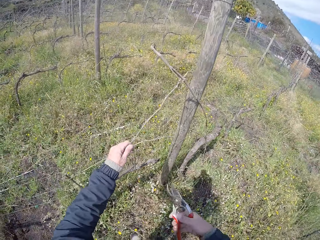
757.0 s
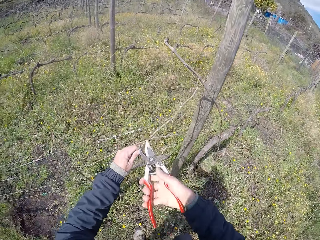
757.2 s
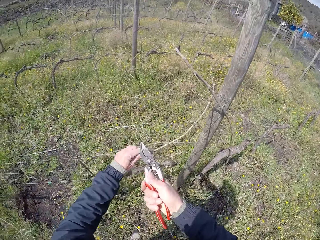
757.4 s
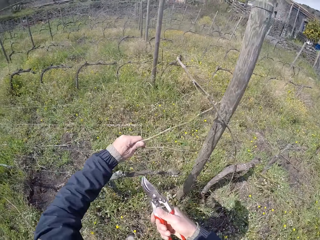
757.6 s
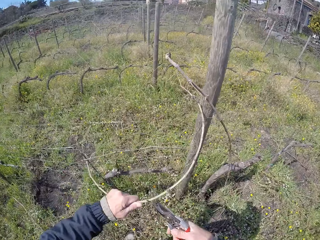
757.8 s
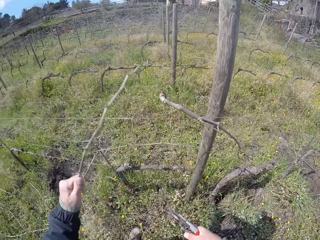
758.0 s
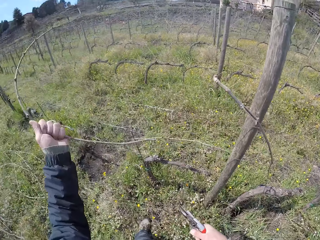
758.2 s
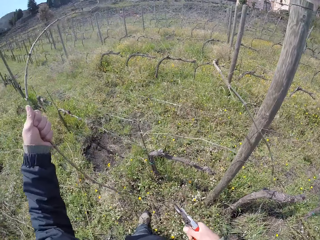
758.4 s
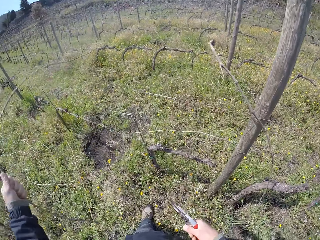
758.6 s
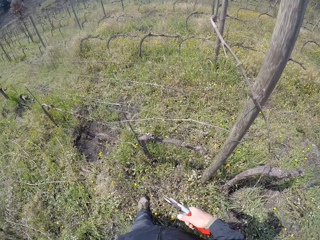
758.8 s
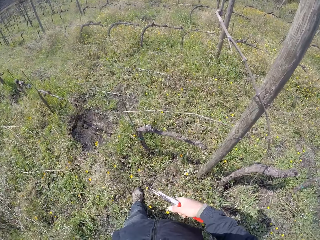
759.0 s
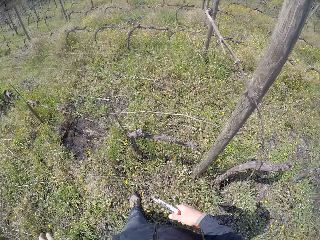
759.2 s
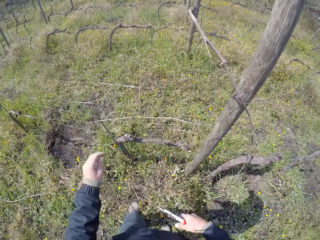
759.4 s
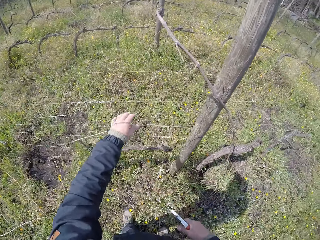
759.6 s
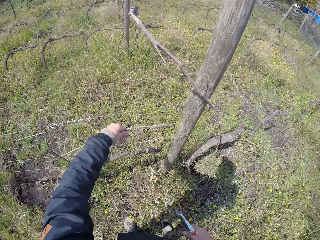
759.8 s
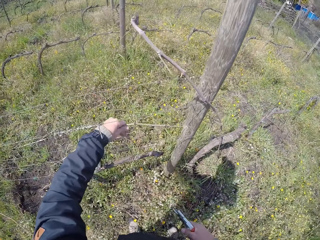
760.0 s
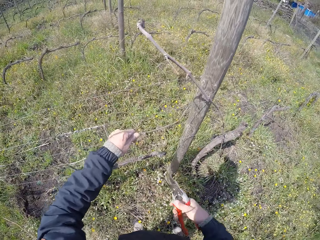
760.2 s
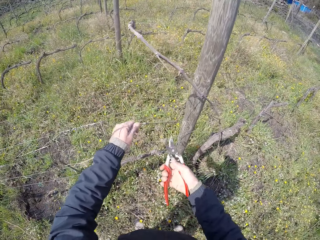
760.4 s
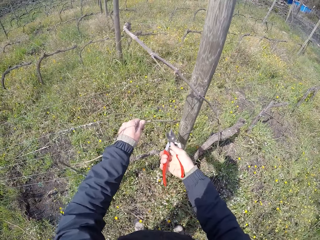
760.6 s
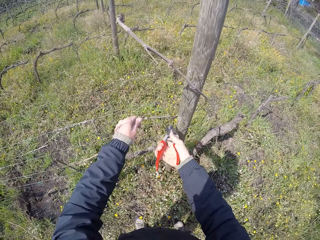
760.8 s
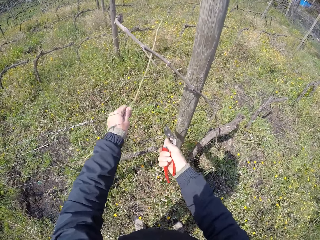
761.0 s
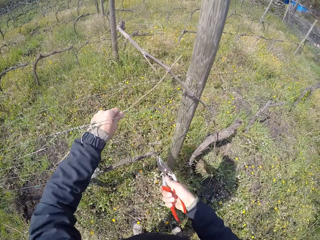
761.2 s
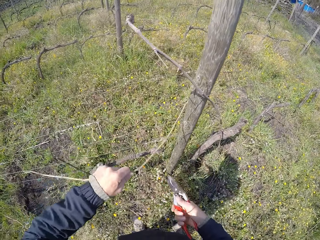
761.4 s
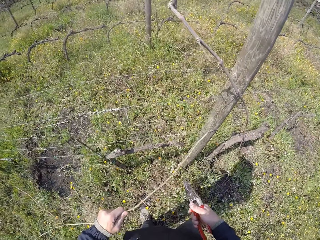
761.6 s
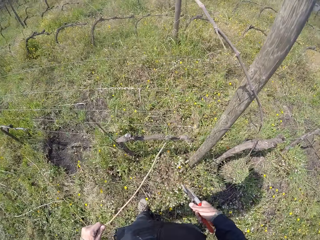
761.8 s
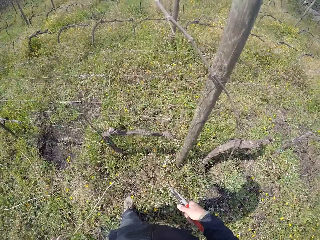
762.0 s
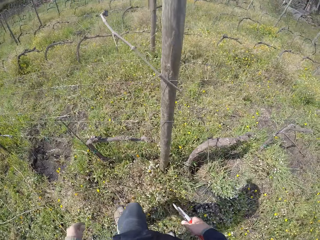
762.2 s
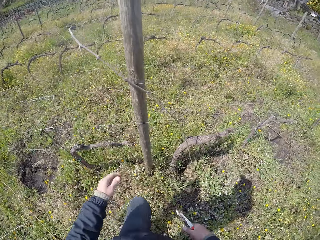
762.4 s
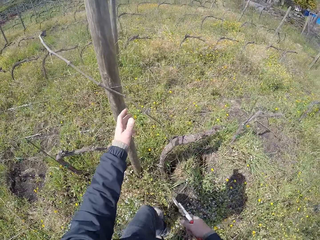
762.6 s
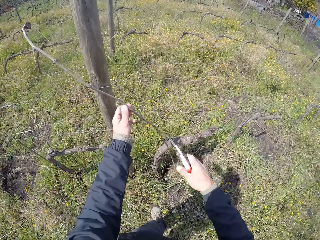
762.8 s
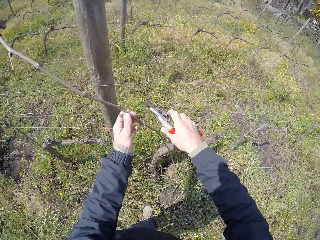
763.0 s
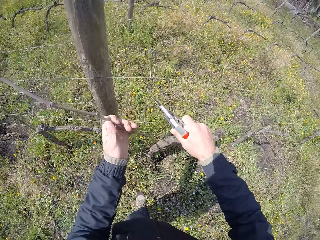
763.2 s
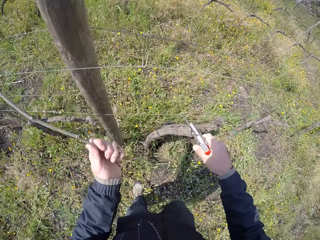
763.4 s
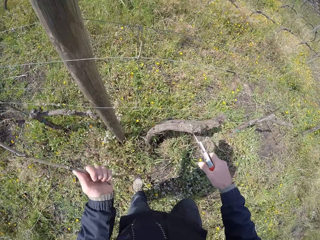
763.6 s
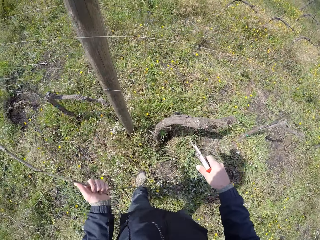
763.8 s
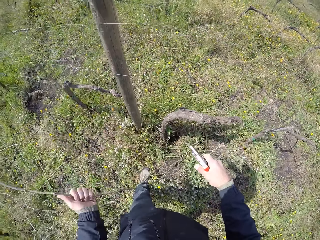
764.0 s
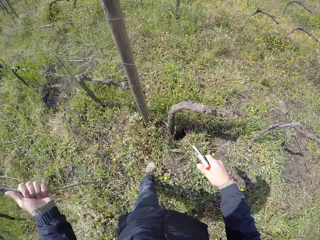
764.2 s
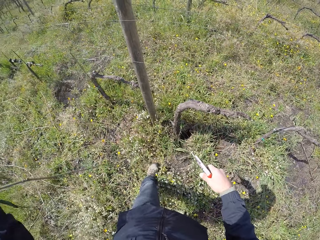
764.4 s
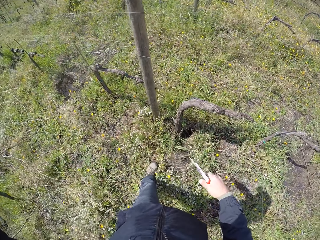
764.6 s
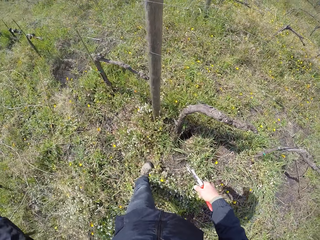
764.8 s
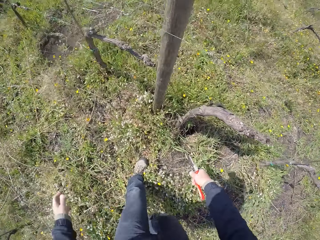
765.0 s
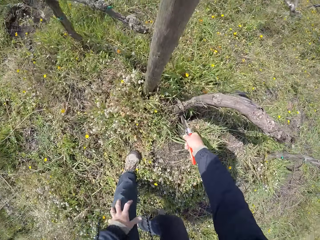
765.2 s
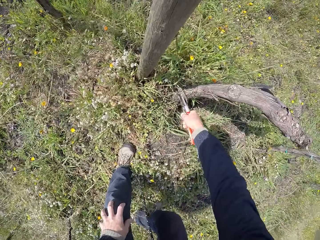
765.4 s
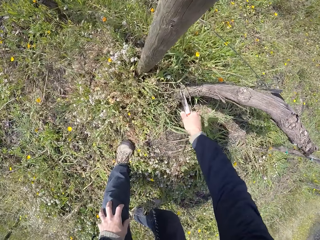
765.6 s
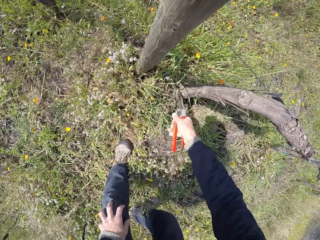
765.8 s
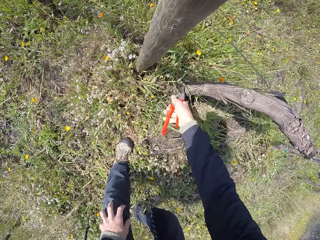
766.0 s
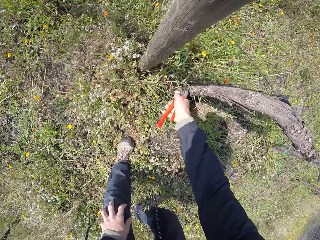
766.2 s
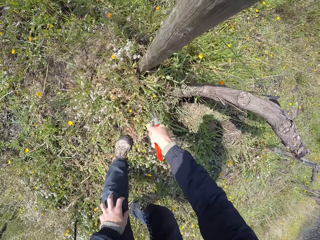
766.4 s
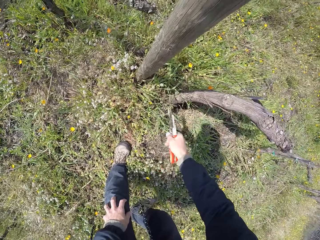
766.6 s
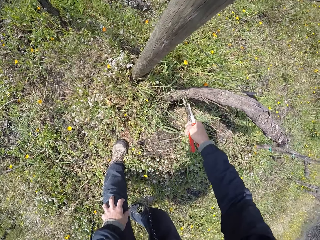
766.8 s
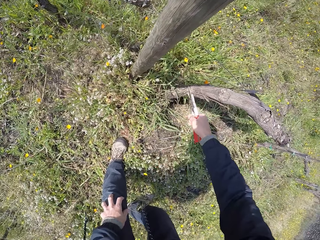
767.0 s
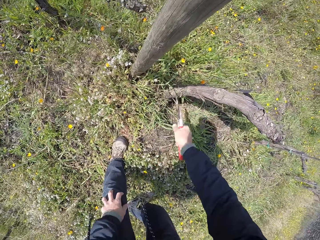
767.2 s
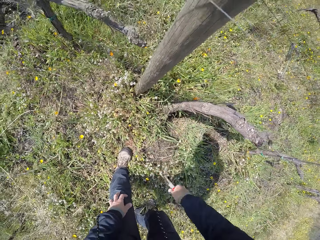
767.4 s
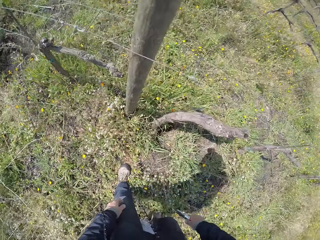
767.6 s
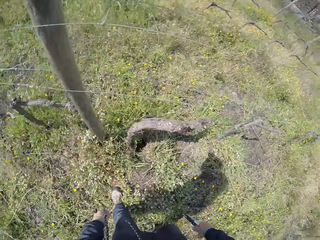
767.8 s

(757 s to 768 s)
The camera wearer holds a twig on the fence with his left hand. He prunes the twig with the shears in his right hand. He pulls the twig from the fence with his left hand. He holds a twig on the fence with his left hand. He prunes the twig with the pruning shears in his right hand. He pulls a twig from the fence with his left hand. He prunes shrubs on the ground with the pruning shears in his right hand.

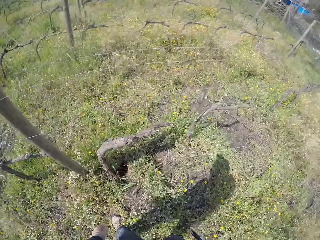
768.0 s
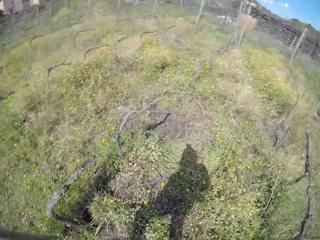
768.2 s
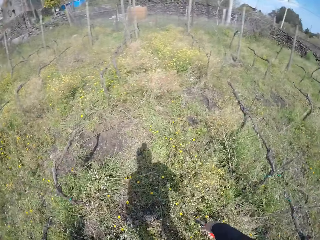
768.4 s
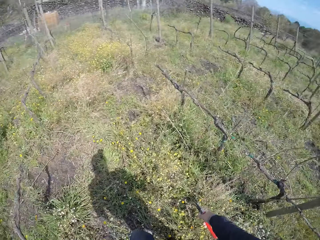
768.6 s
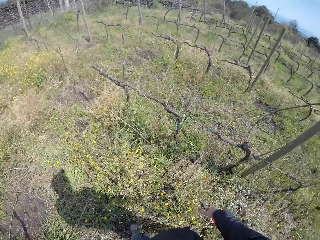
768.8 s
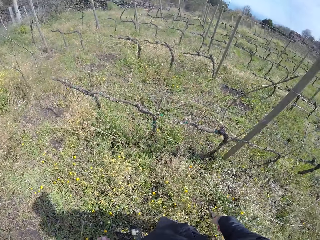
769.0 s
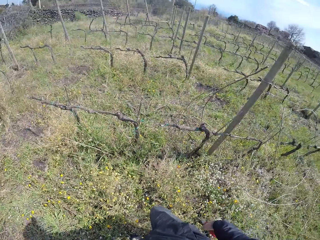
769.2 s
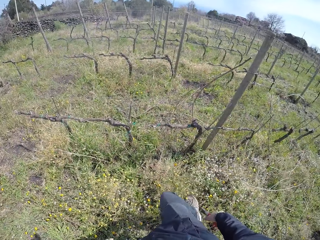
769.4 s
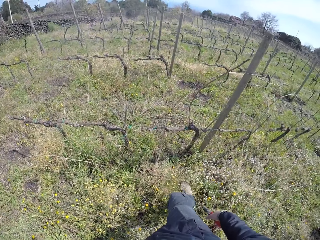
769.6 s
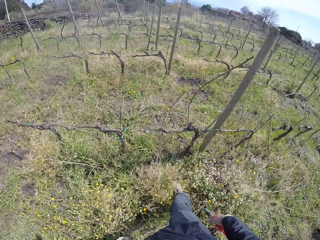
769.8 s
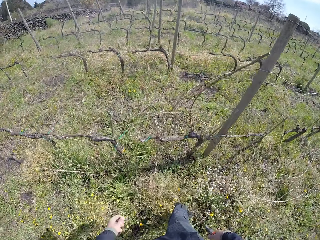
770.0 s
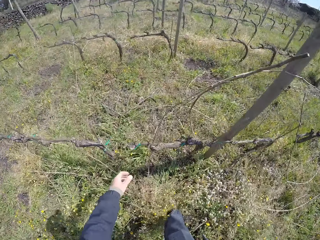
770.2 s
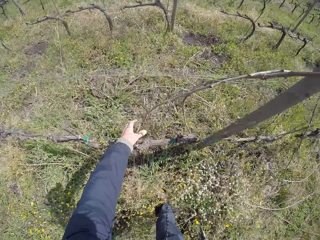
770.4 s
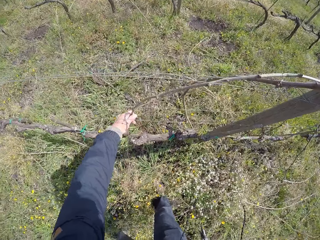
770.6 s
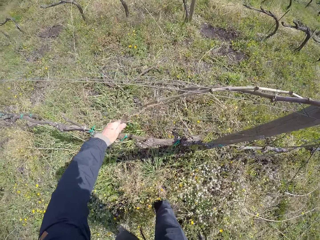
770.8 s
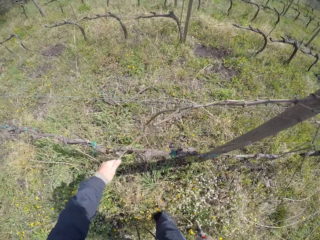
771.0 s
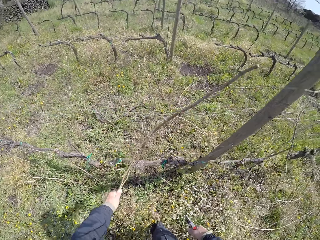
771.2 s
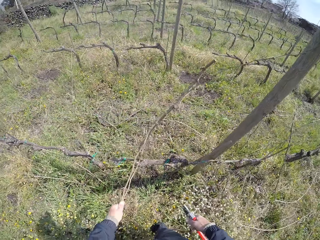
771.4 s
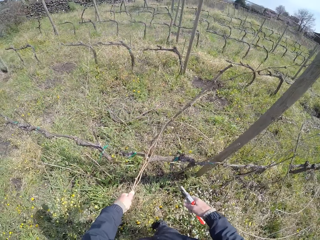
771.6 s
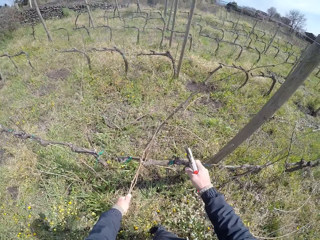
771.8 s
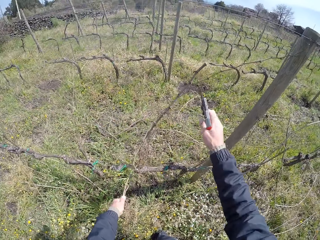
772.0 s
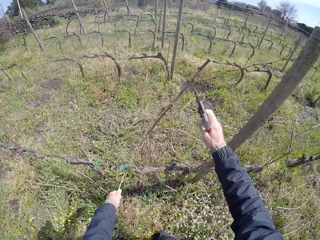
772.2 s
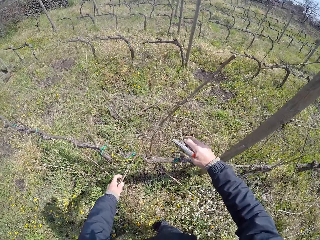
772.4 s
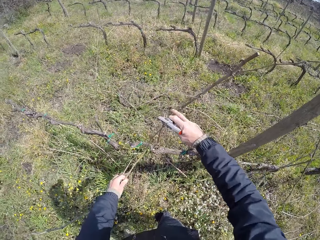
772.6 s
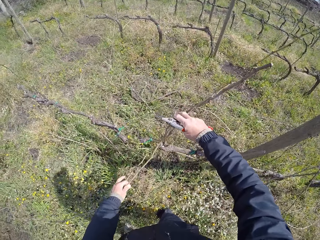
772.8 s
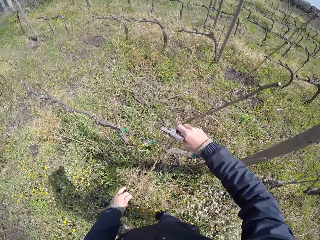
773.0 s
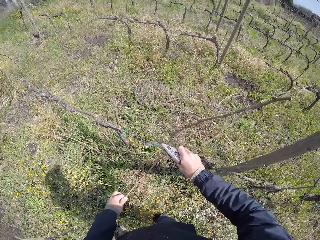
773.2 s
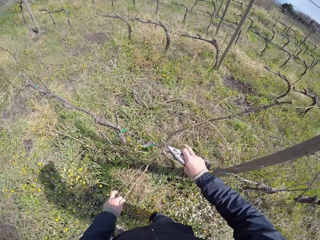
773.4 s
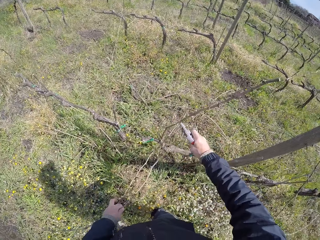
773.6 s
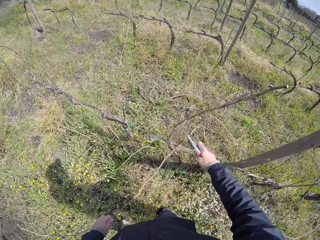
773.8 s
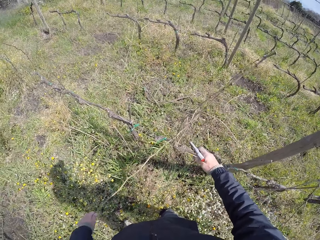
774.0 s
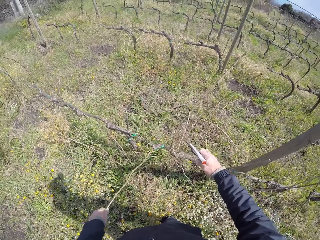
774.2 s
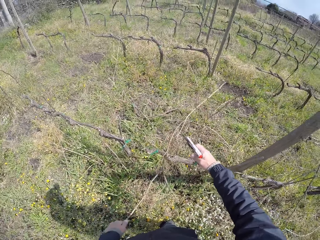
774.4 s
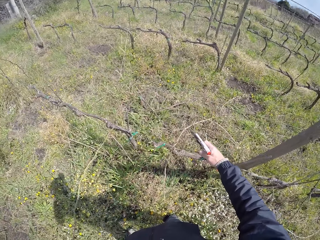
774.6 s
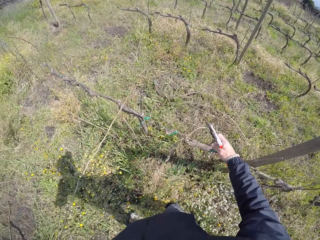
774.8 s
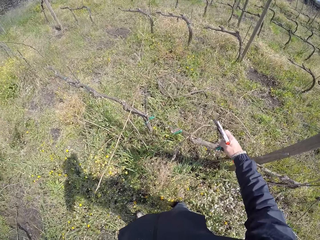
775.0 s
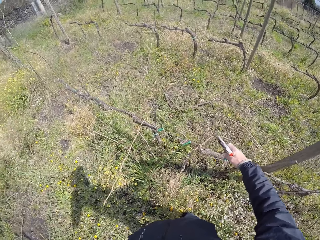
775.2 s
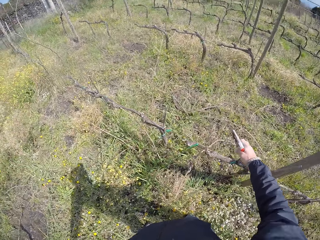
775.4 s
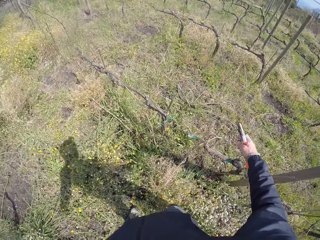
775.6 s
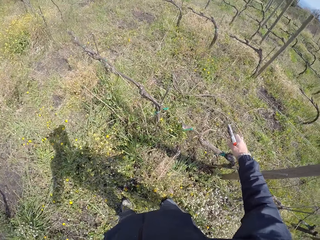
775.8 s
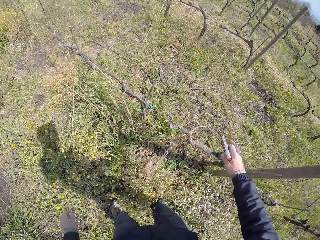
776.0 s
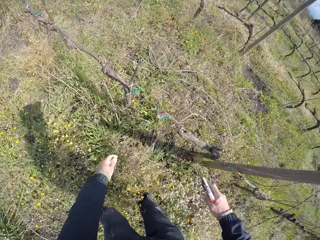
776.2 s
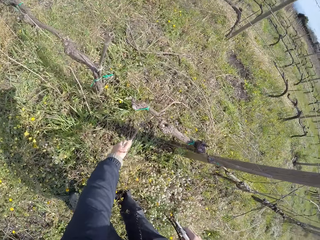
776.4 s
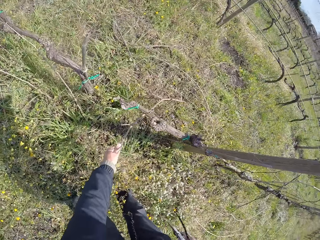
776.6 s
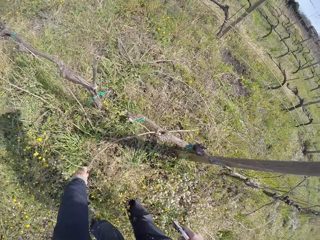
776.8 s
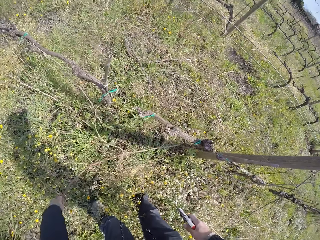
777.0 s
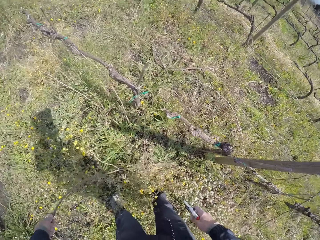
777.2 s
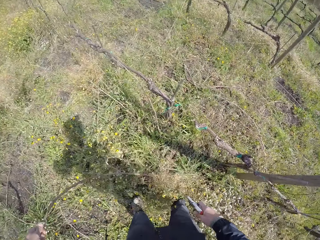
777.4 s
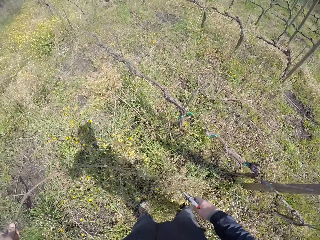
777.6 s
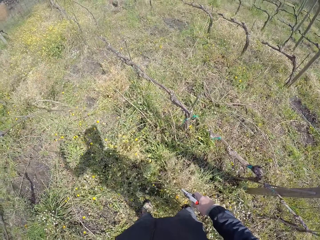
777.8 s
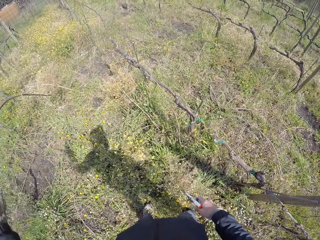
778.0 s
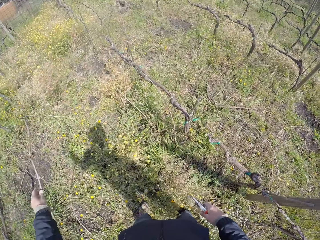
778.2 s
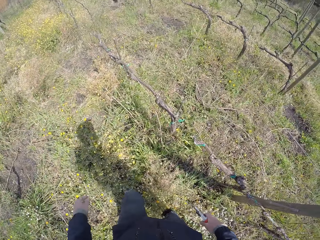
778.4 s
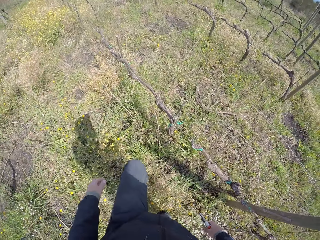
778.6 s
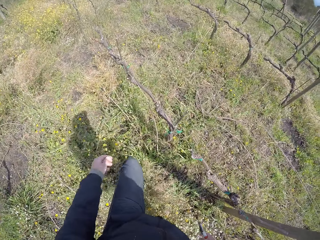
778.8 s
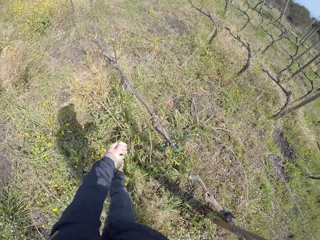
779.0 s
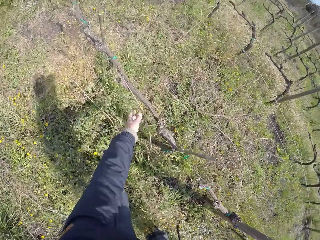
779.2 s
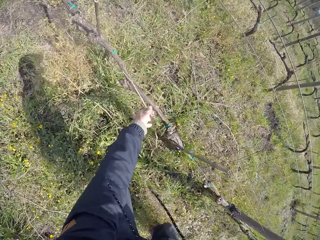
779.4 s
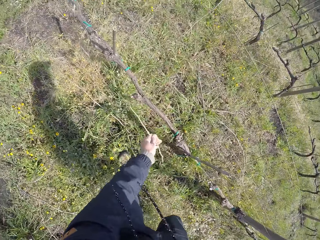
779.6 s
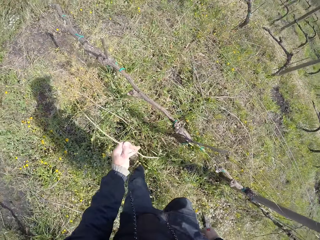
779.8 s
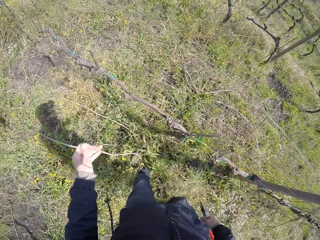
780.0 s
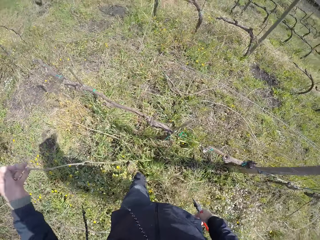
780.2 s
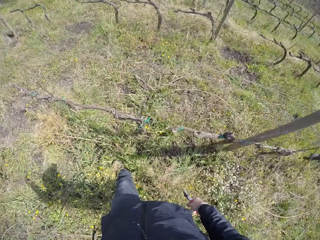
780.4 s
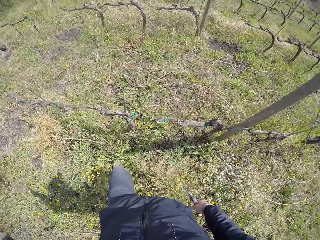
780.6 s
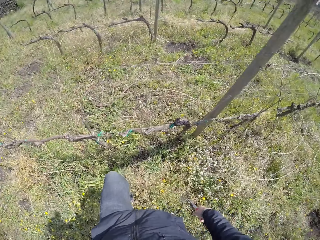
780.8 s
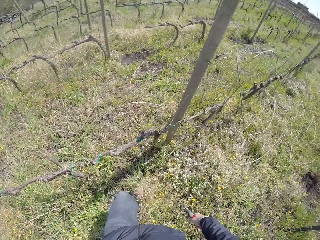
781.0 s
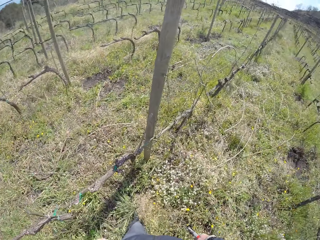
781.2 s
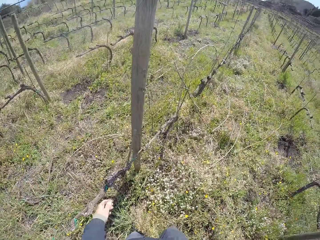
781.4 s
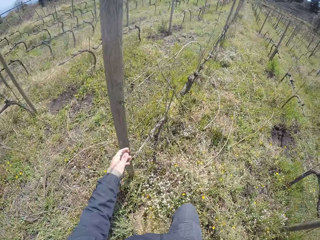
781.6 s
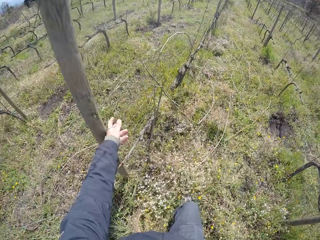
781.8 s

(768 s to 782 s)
The camera wearer turns around. He moves to the fence on the field. He pulls twigs from the fence with his left hand. He prunes the twigs with the shears in his right hand. He removes the twigs from the fence with both hands. He pulls a twig from the fence with his left hand. He drops the twig in his left hand on the ground. He pulls a twig from the fence with his left hand.
